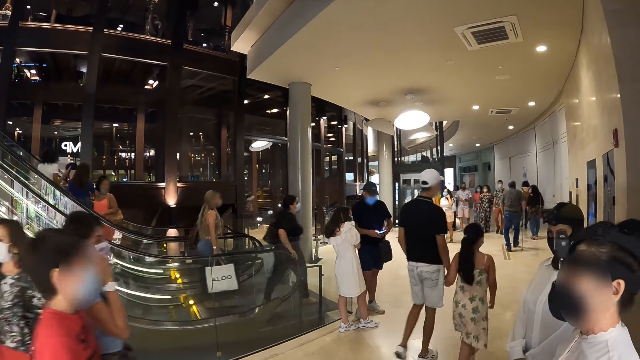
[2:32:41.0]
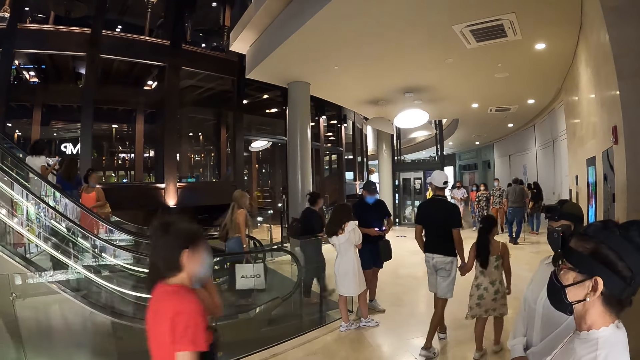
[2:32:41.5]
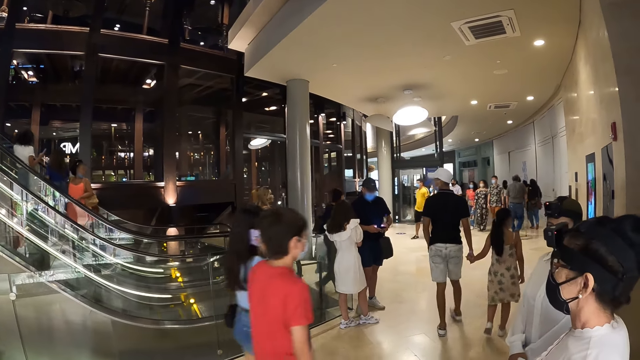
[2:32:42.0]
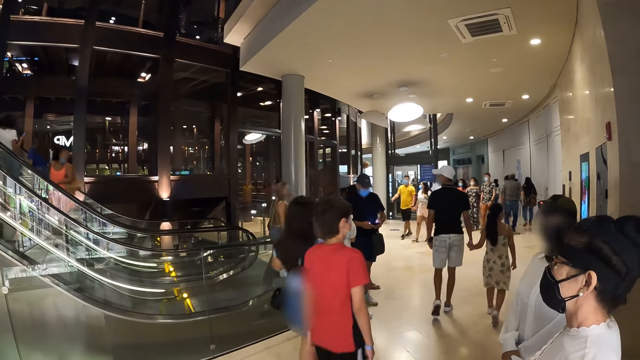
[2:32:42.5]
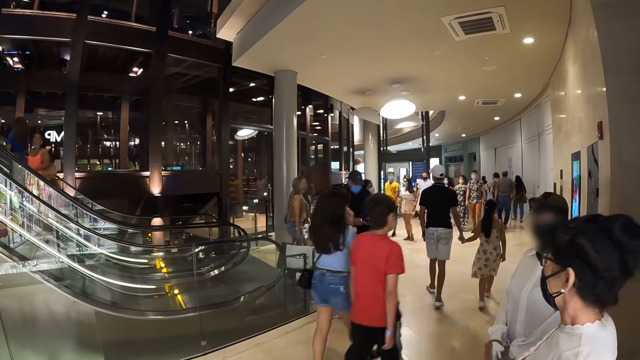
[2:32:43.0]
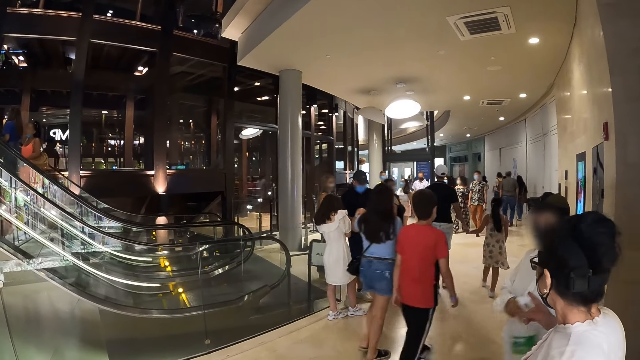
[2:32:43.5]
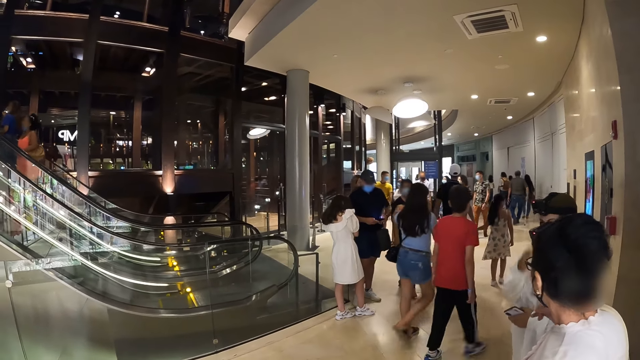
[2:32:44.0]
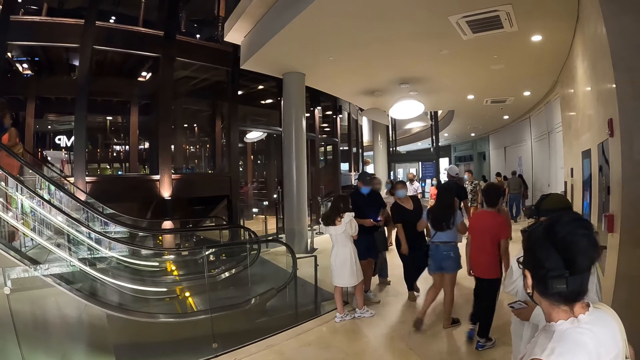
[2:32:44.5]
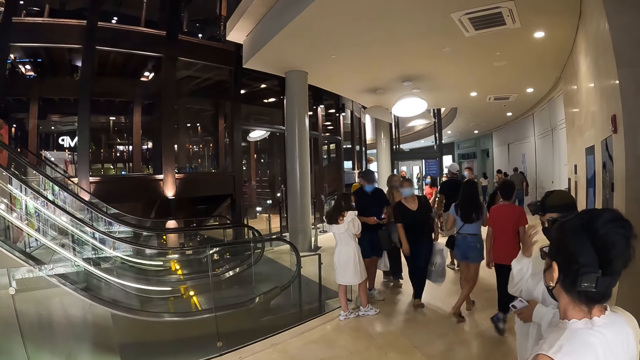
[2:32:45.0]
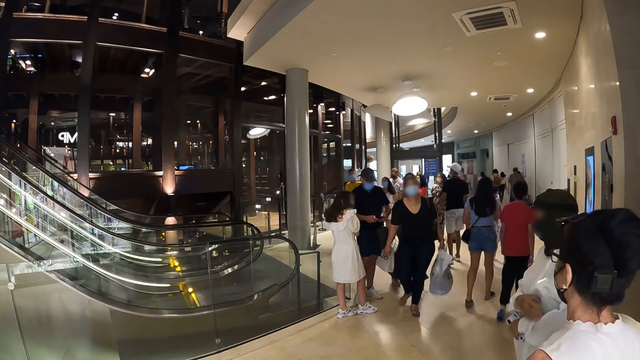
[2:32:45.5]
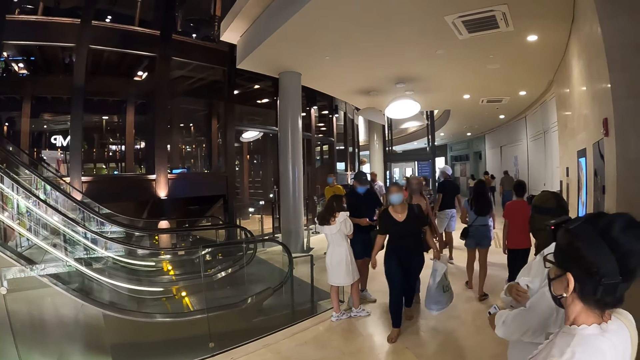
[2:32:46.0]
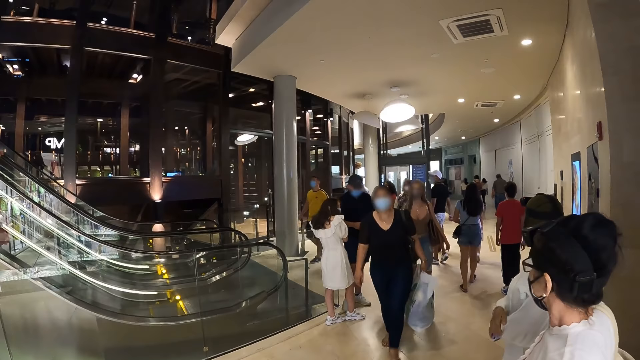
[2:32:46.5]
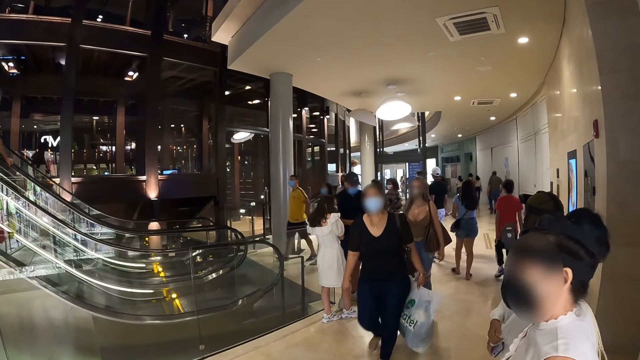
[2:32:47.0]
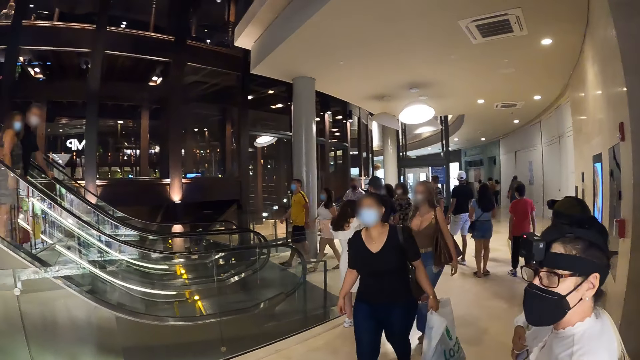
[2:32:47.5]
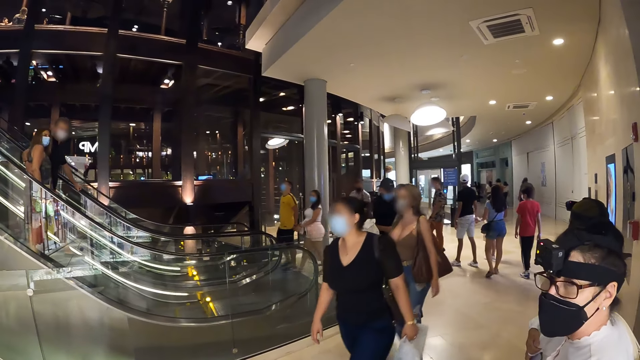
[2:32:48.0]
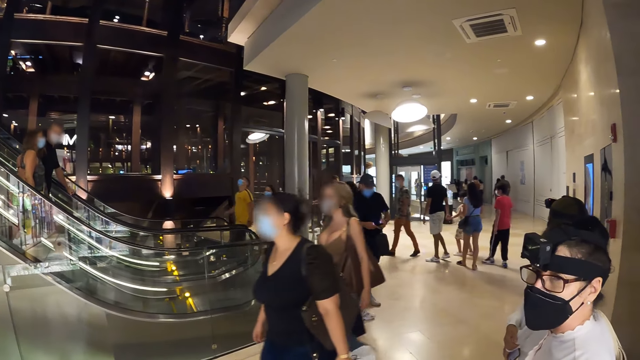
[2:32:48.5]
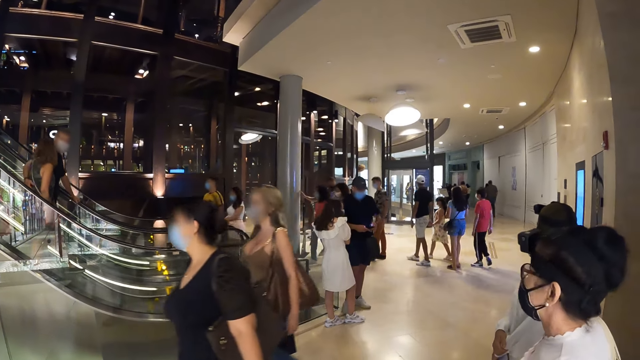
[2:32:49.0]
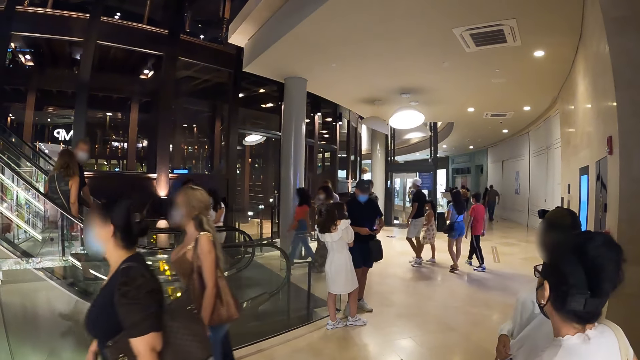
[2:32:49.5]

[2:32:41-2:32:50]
A woman interacts with another woman. The other woman passes a spray bottle in her right hand to her left hand. She touches her head with her right hand. She adjusts the spray bottle in her left hand with her right hand. A lady touches her pocket.

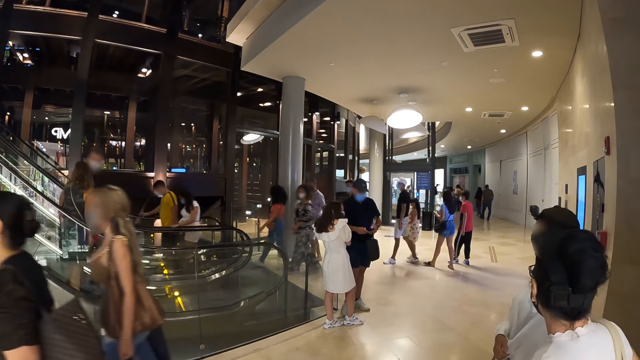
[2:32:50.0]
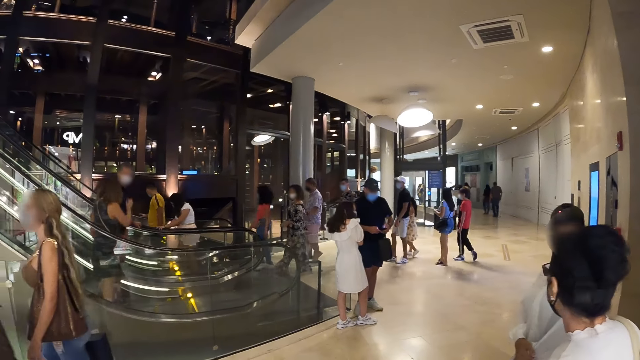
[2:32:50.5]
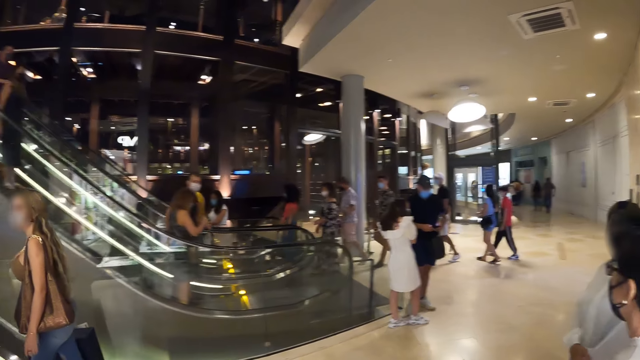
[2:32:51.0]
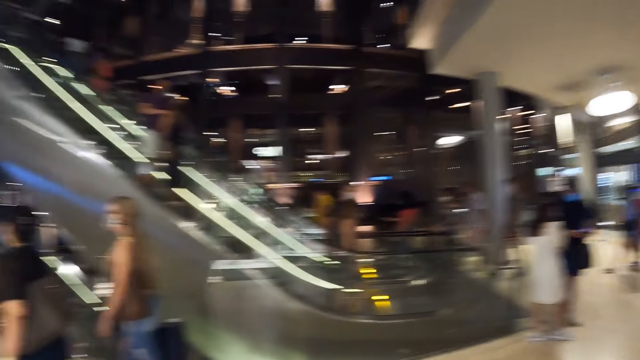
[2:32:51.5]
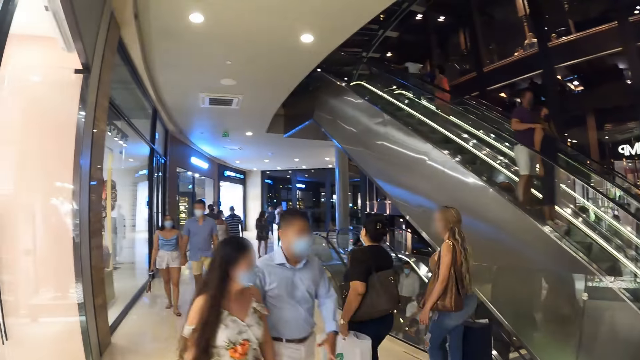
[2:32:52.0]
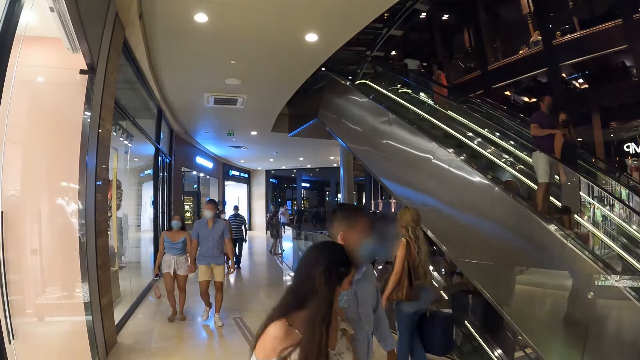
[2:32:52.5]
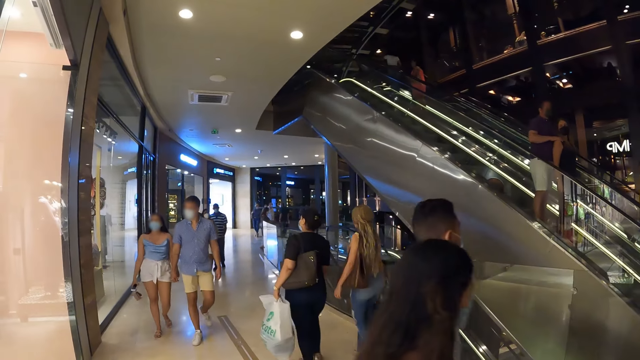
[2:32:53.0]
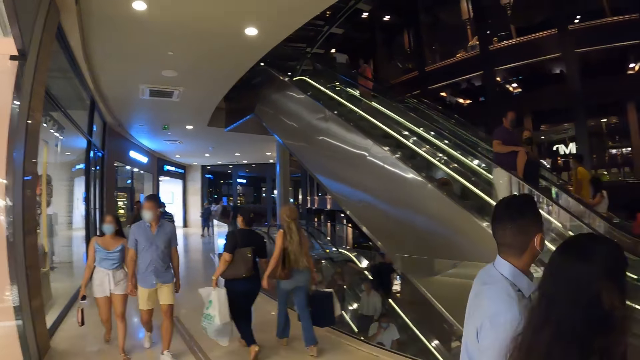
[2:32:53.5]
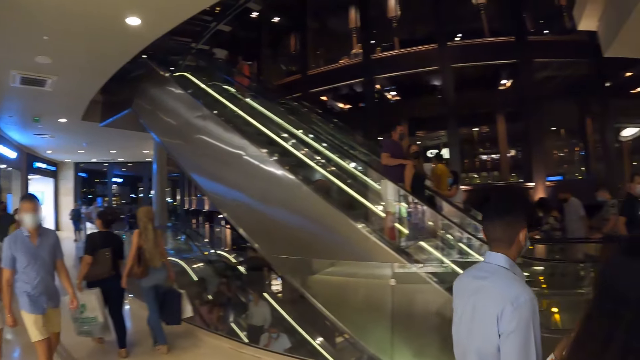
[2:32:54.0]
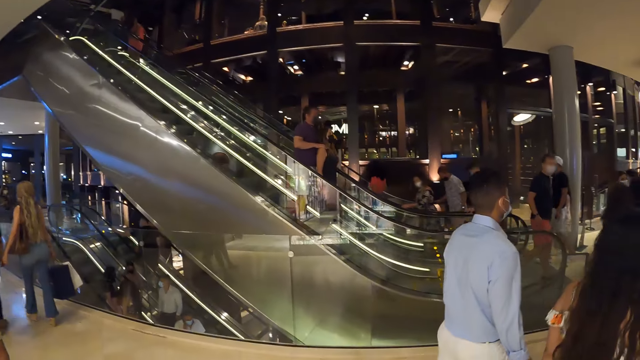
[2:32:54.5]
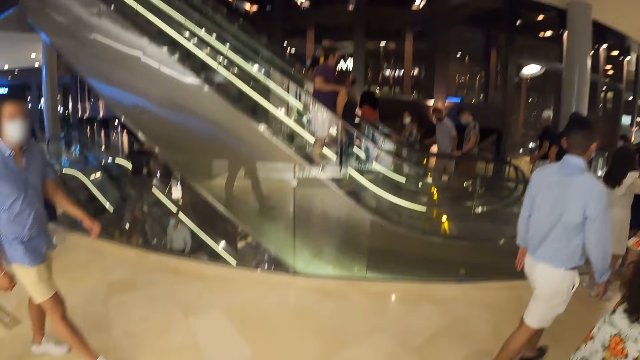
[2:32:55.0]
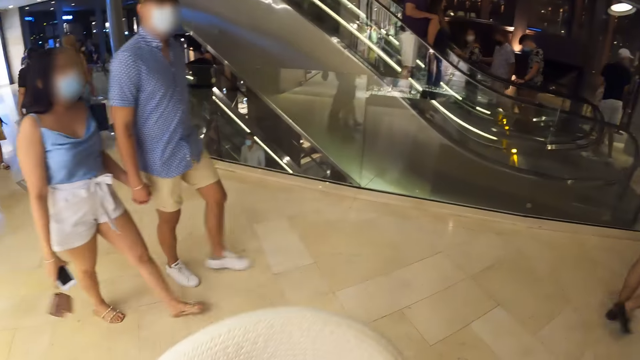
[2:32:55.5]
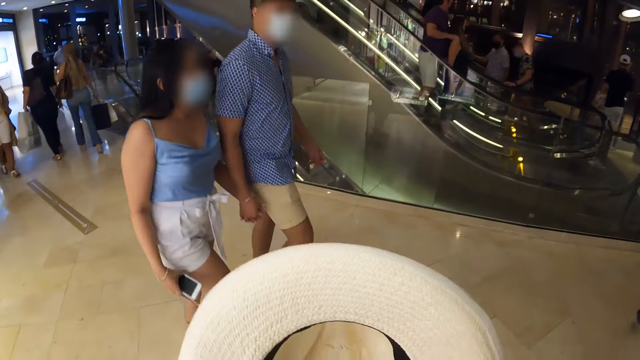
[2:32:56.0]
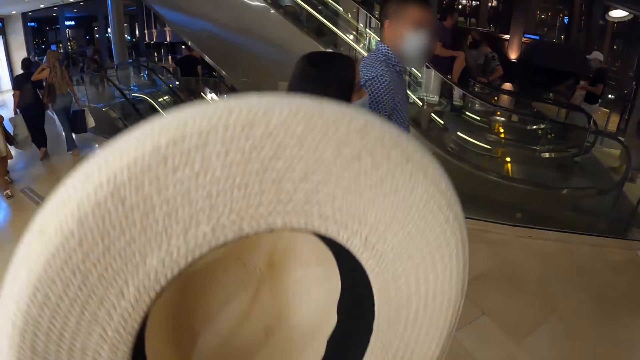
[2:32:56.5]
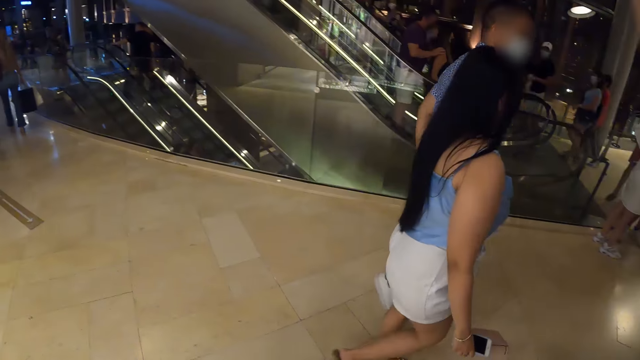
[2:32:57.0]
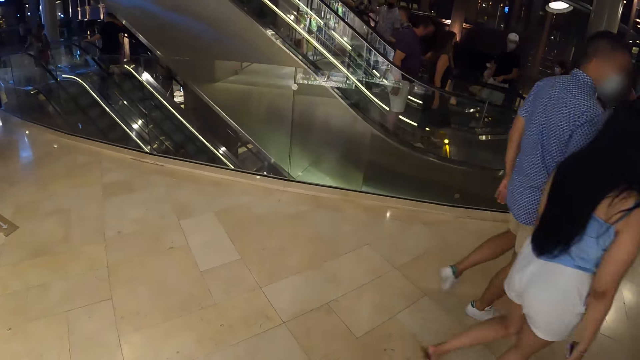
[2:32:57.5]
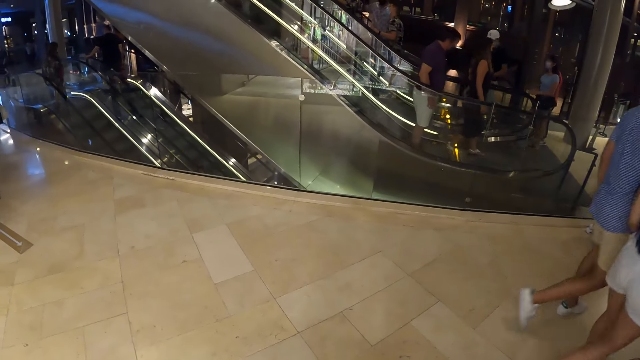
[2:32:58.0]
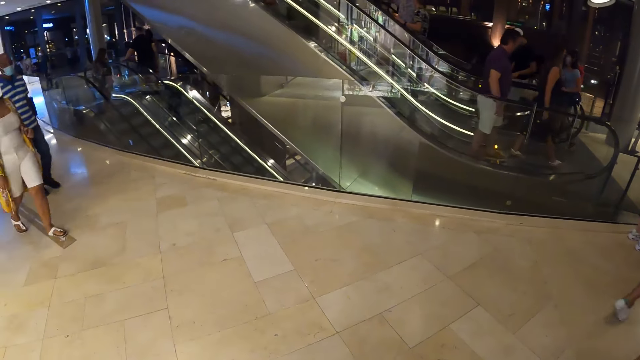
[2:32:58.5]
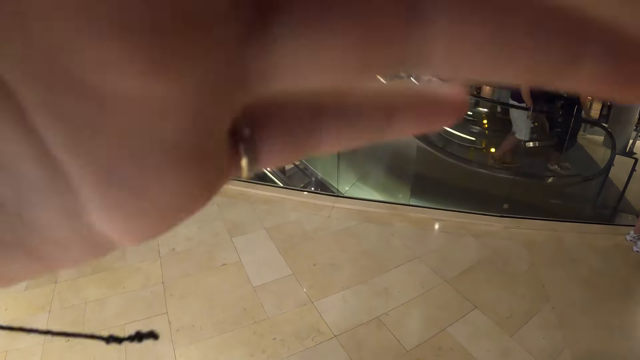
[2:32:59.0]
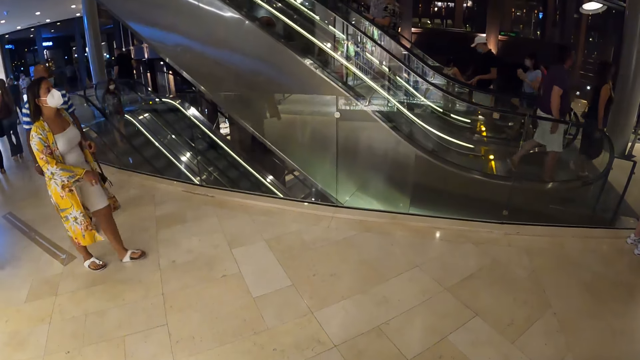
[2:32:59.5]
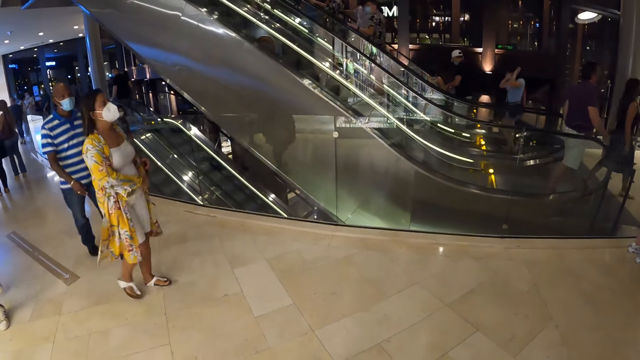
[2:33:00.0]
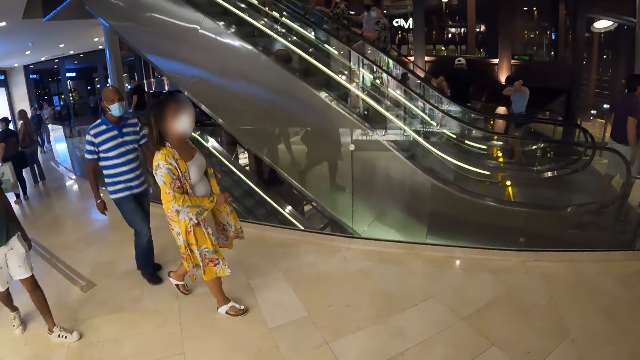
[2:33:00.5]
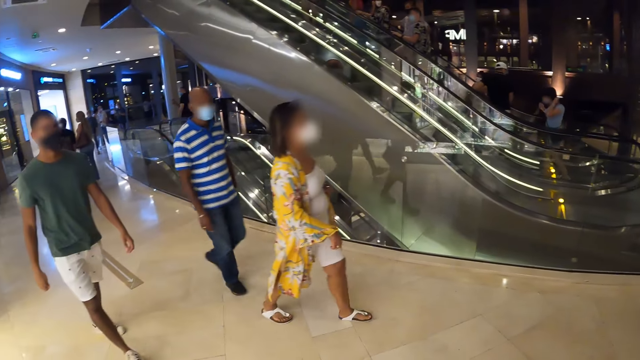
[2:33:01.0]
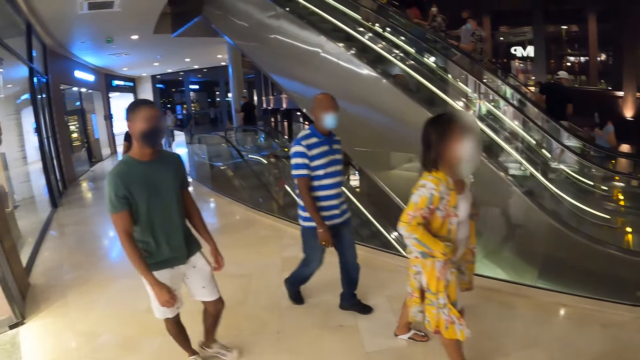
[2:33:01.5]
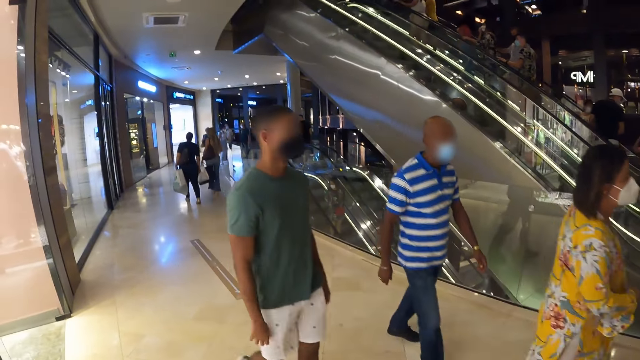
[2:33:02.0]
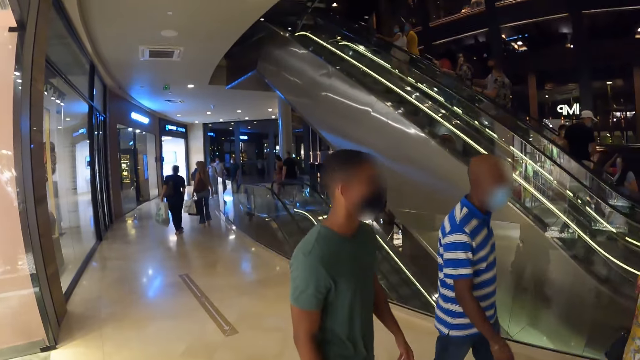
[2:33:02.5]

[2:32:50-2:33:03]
The camera wearer looks around. She wears the hat in her right hand on her head with both hands. She lifts the hat.
